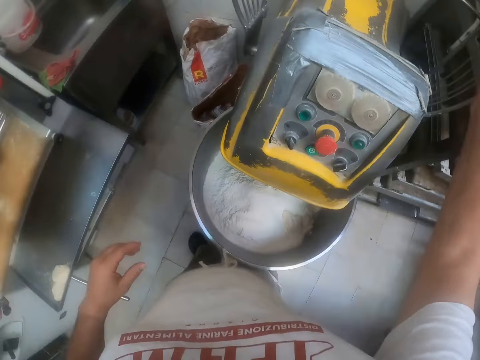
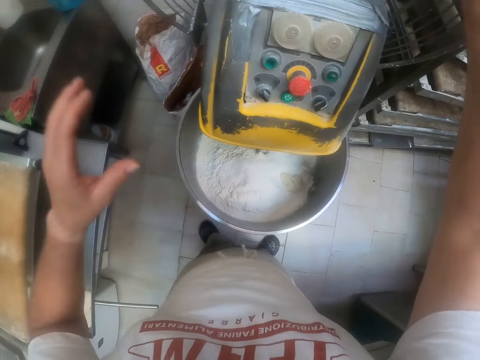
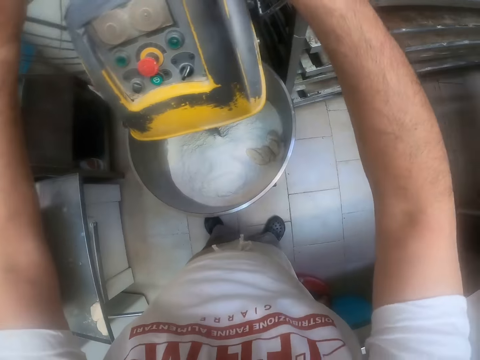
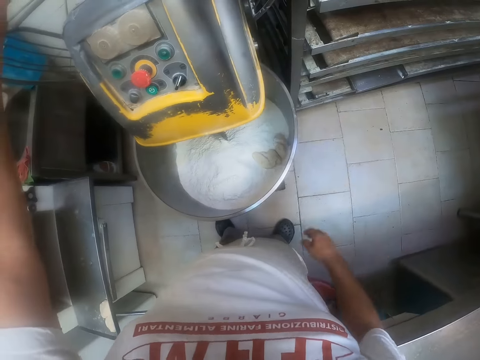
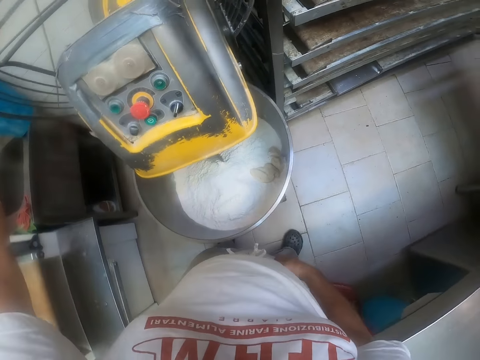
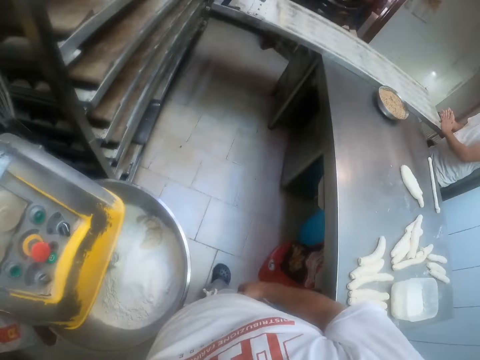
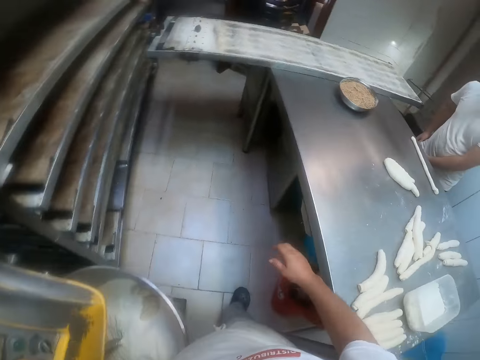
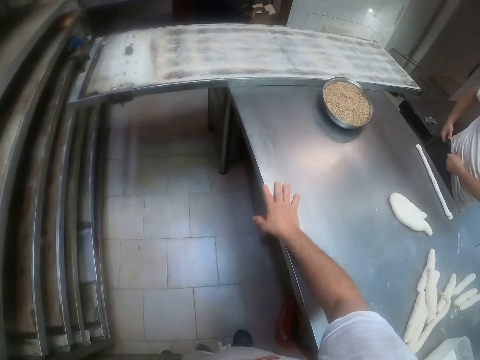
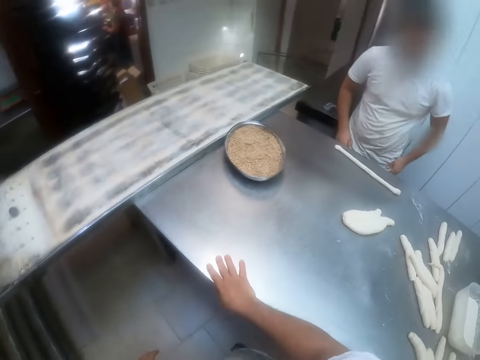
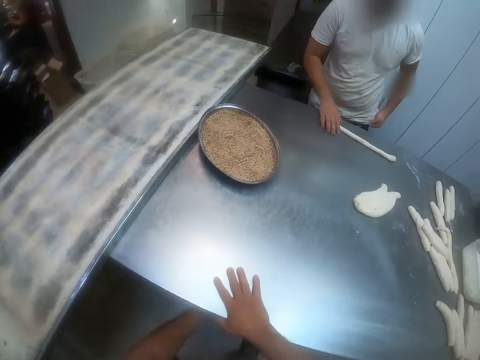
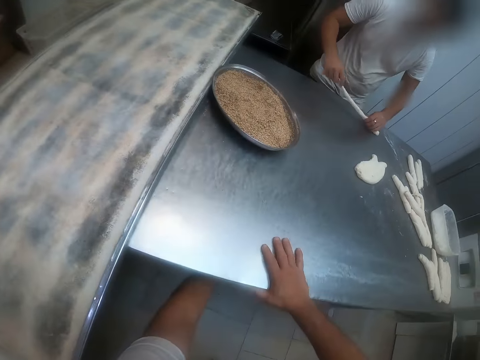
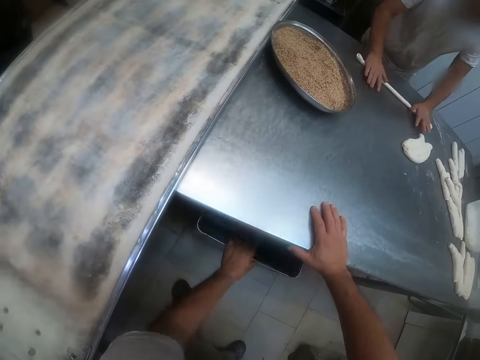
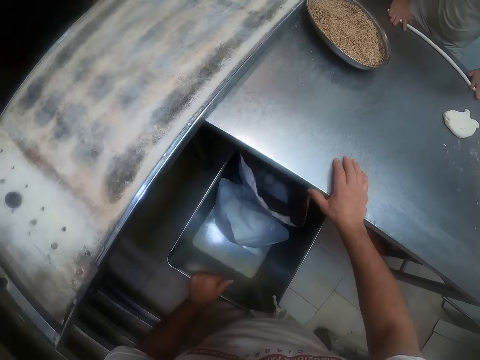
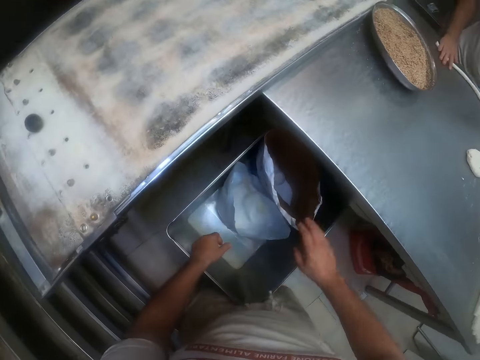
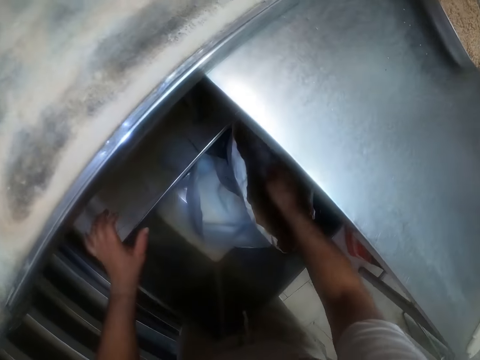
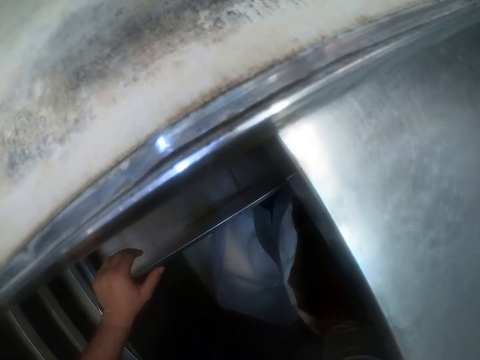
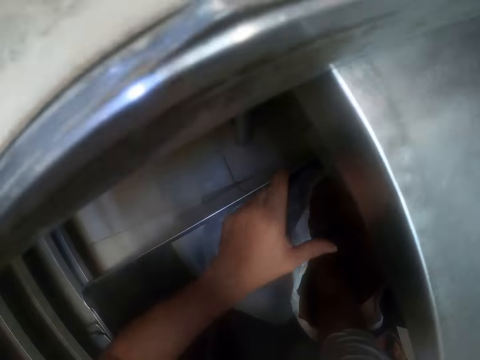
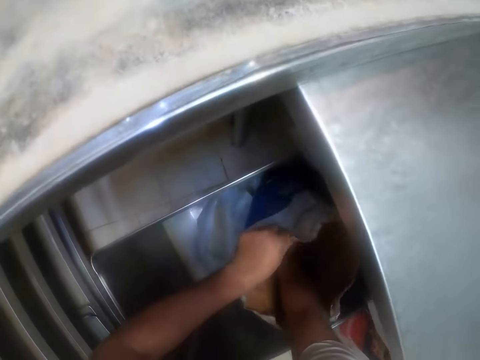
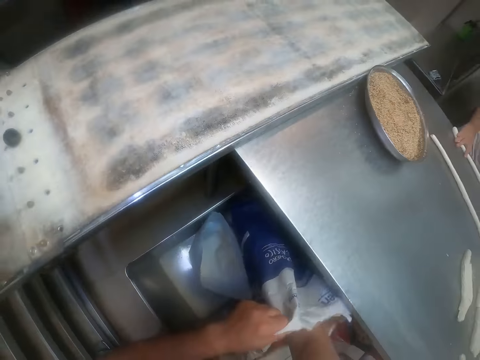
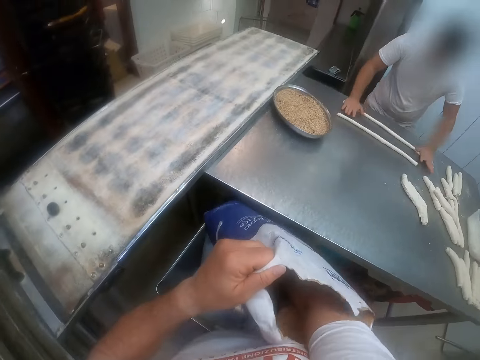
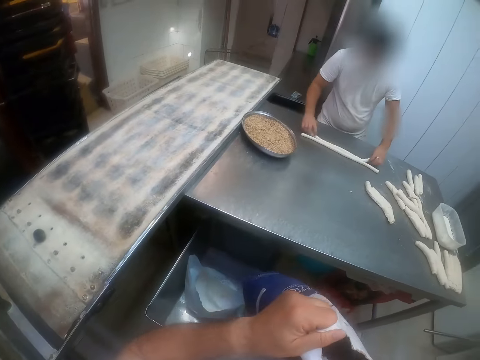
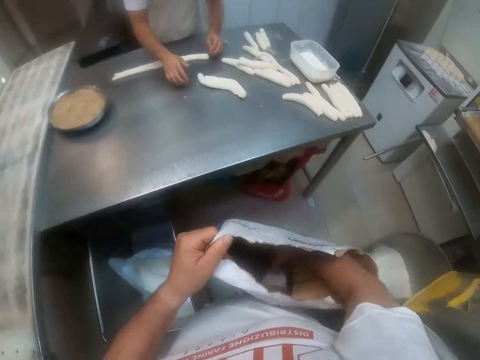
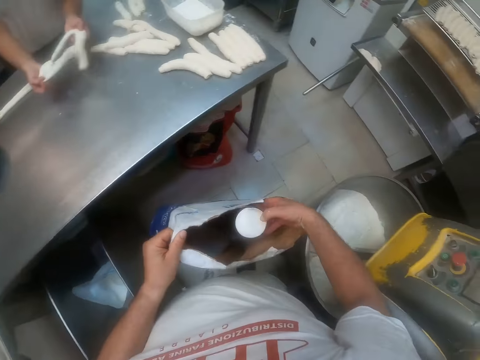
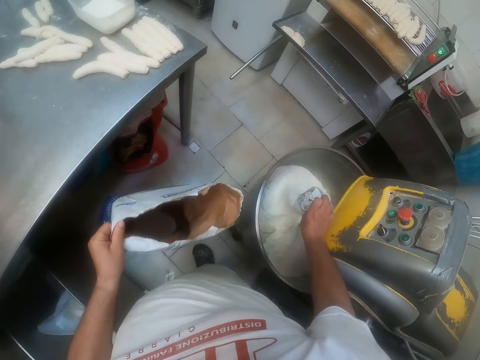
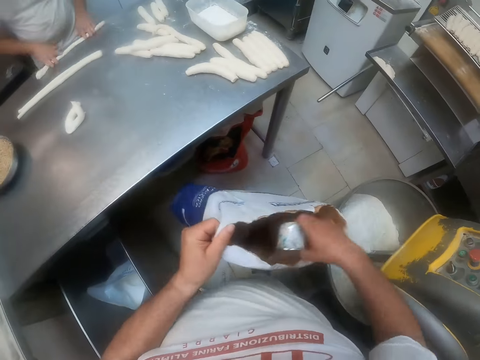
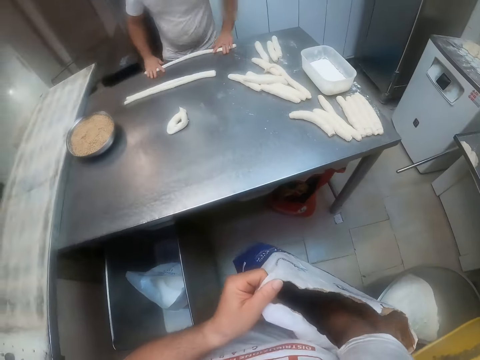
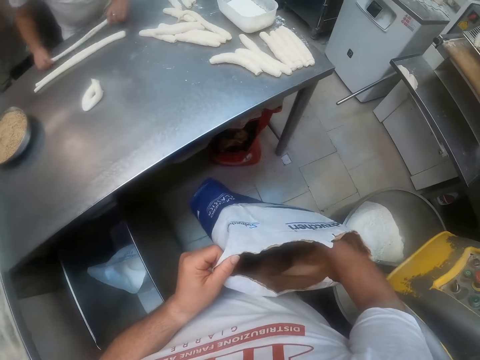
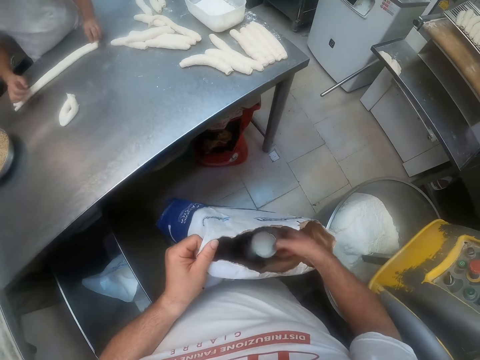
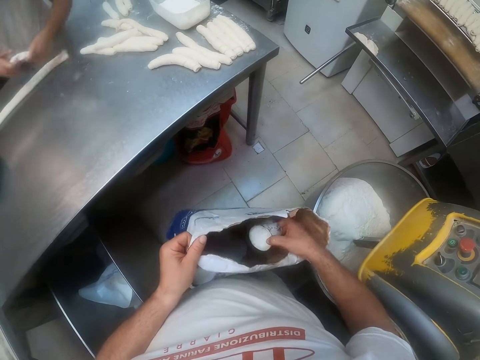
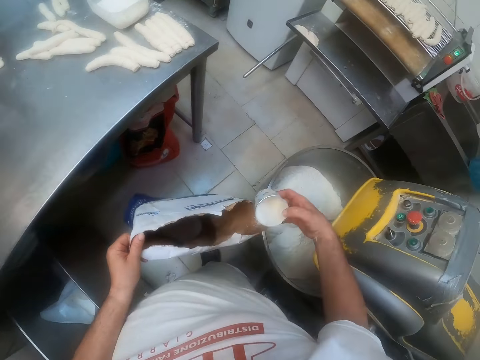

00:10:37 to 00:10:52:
The camera wearer holds a dough mixer with his right hand. He places his right hand on the dough table. He pulls out a basin from under the dough table with his left hand. He searches through a bag in the basin with his right hand. He picks up the bag in the dough basin with his left hand. He takes flour from the bag with a container in his right hand. The man picks up a dough from the dough table with his hands. The camera wearer pours the flour in the container into the dough mixer with his right hand. He takes flour from the bag with the container in his right hand.

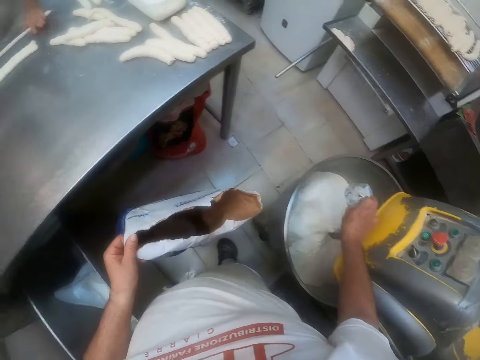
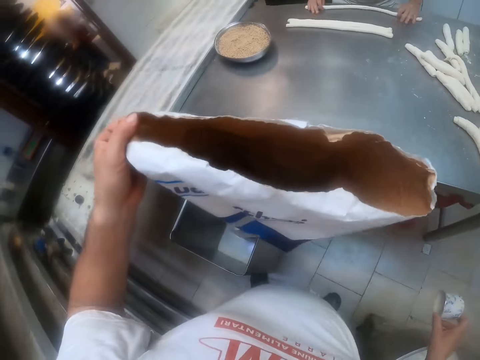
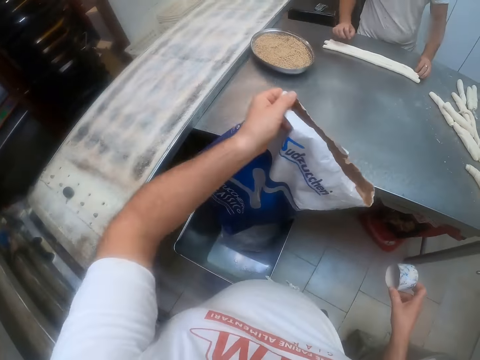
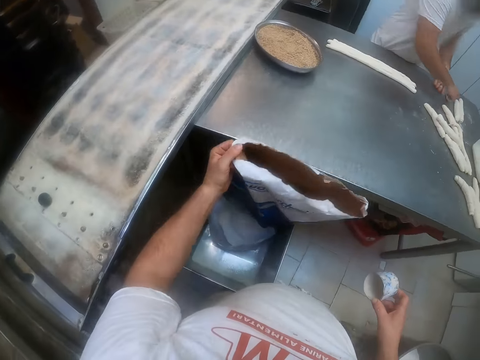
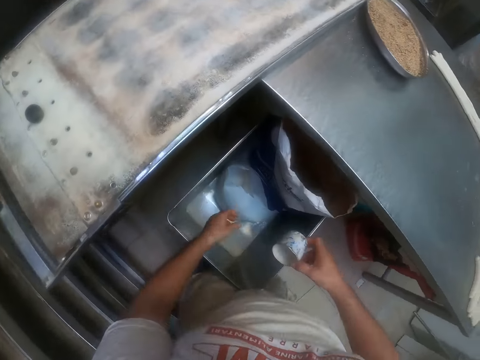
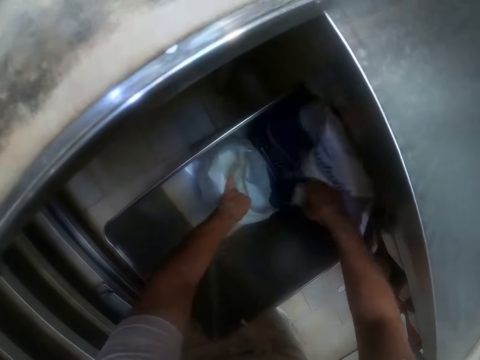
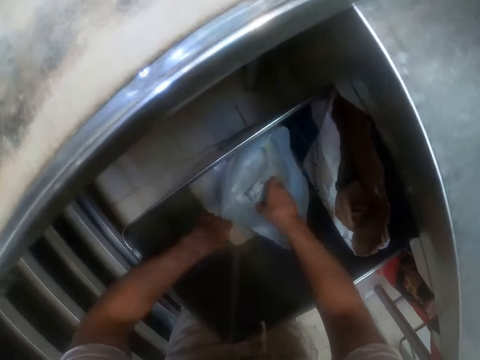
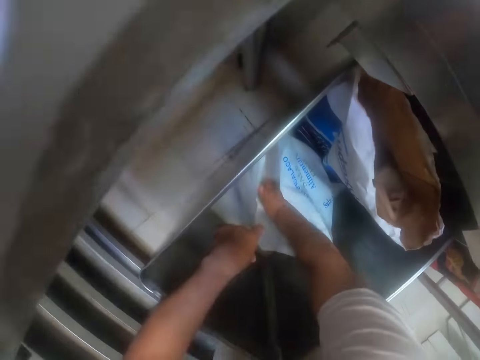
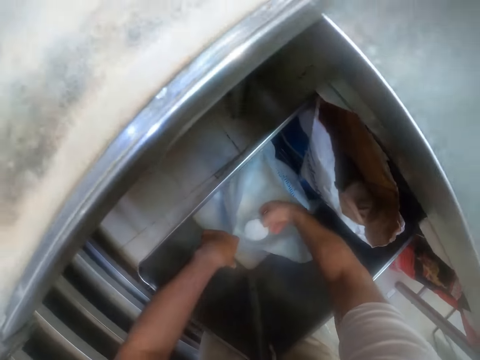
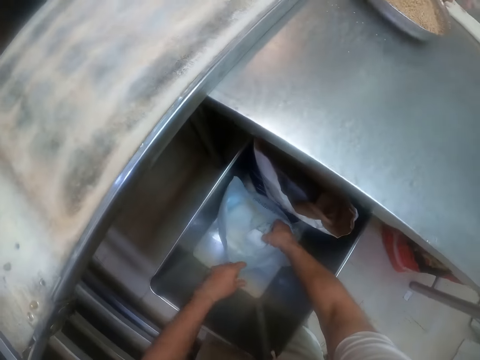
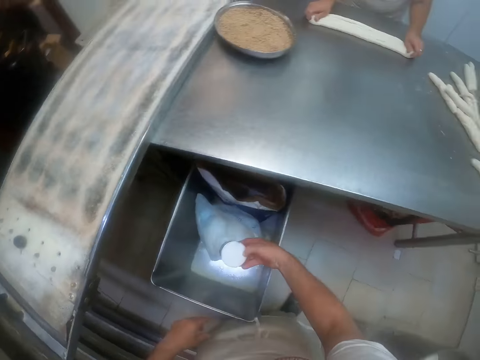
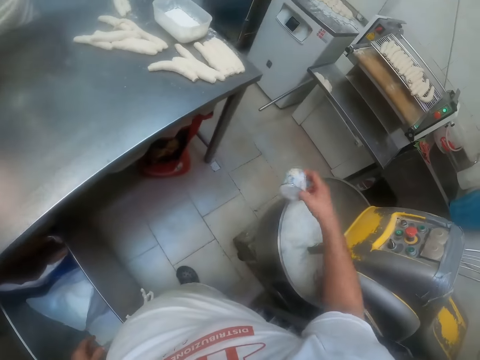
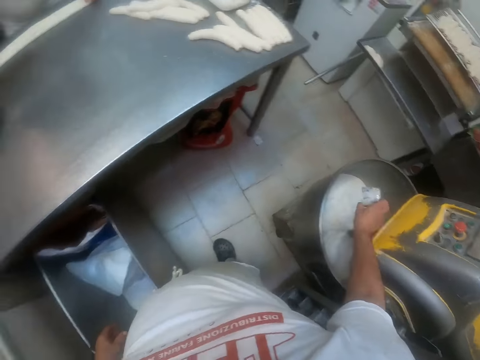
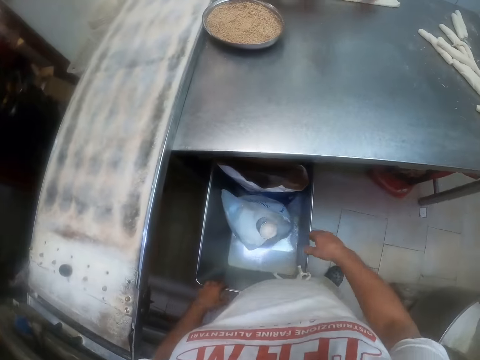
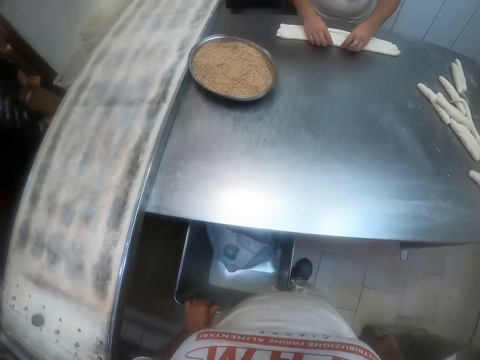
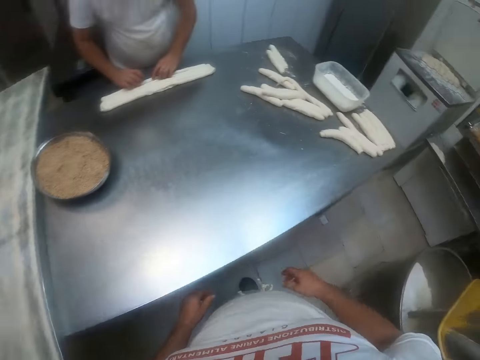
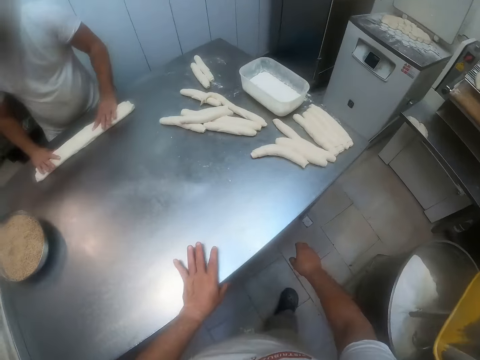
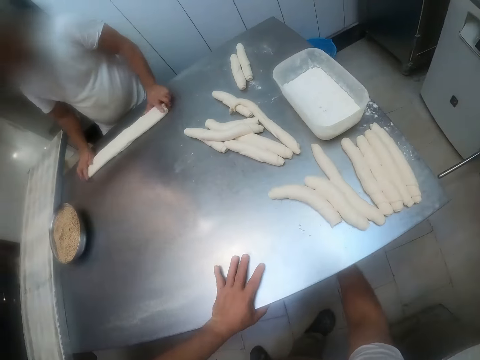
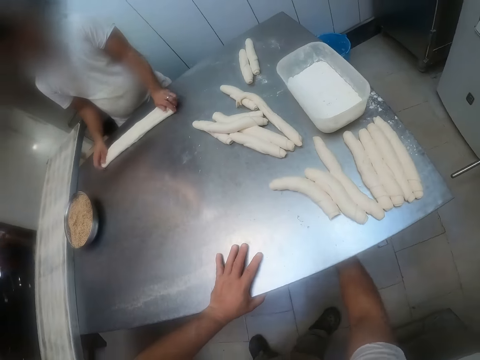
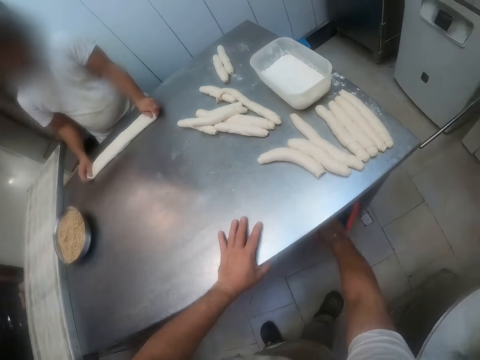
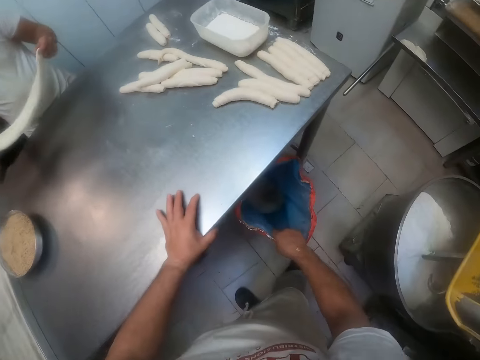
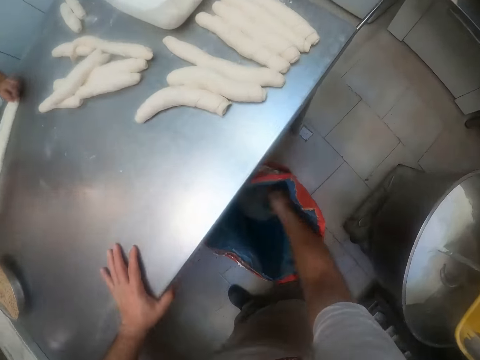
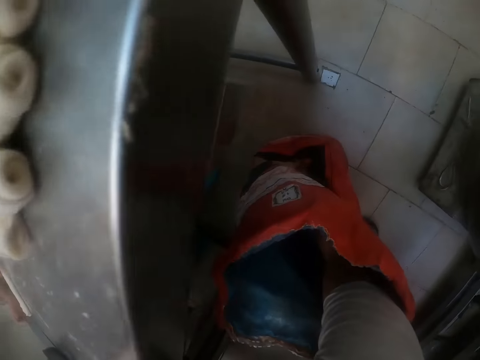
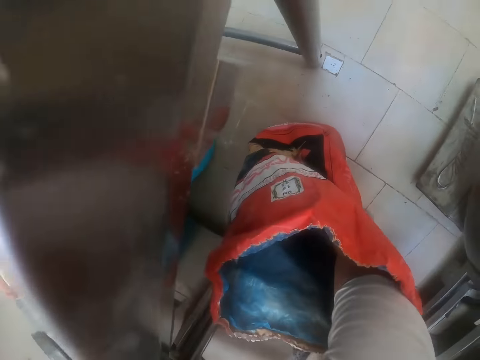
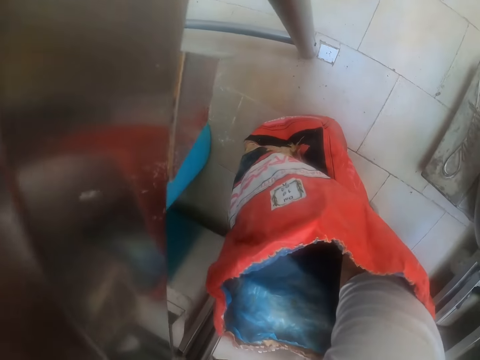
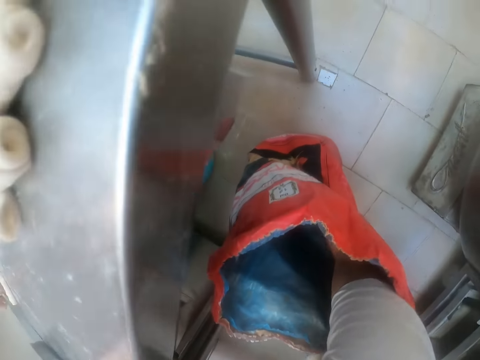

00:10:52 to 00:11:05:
The camera wearer pours the flour in the container or tin into the dough mixer with his right hand. He places the bag in the basin with his left hand. He opens up a cellophane bag in the basin with his left hand. He takes flour from the cellophane bag with the container in his right hand. He pours the flour in the container into the dough mixer with his right hand. He drops the container in his right hand inside the cellophane bag in the basin. He pushes the basin underneath the dough table with his left hand. He places his left hand on the dough table. He pulls a red bag from underneath the dough table with his right hand. He scoops the dough flour with the tin.
